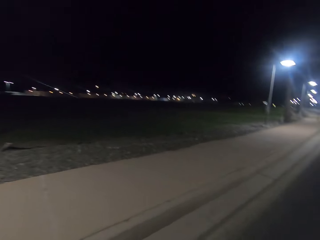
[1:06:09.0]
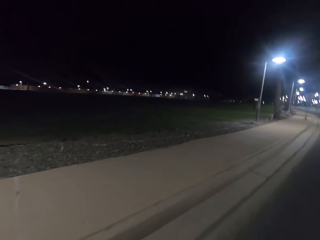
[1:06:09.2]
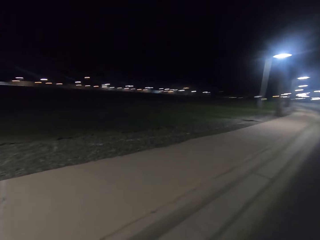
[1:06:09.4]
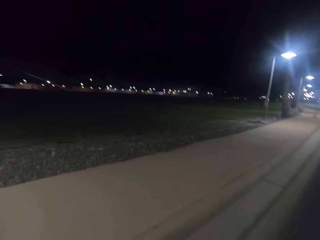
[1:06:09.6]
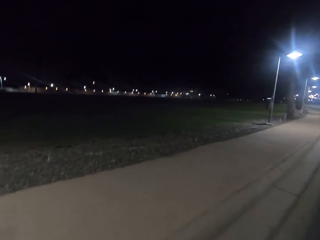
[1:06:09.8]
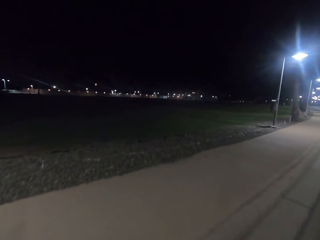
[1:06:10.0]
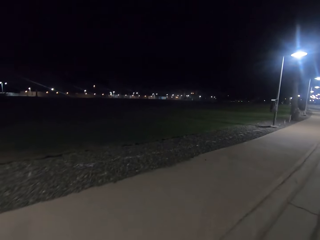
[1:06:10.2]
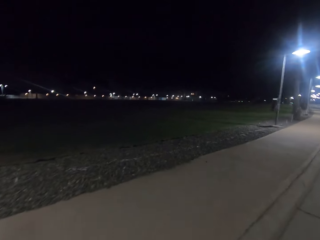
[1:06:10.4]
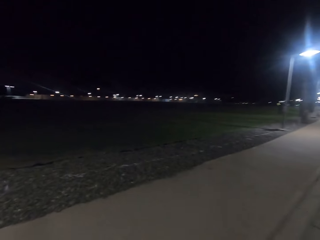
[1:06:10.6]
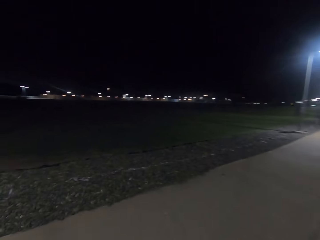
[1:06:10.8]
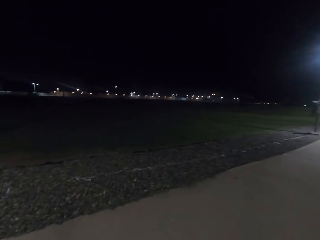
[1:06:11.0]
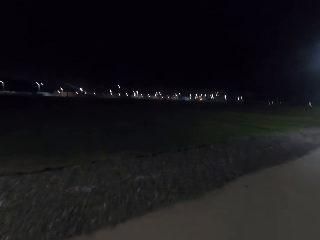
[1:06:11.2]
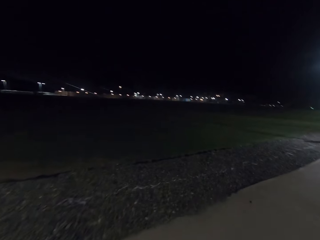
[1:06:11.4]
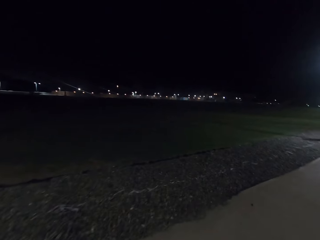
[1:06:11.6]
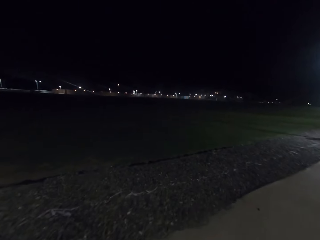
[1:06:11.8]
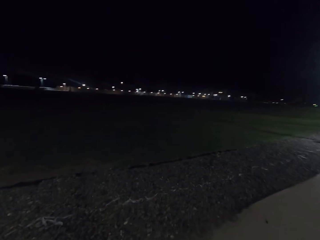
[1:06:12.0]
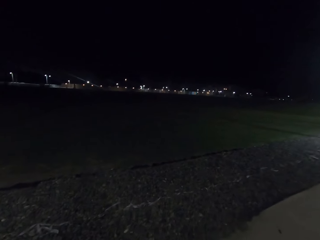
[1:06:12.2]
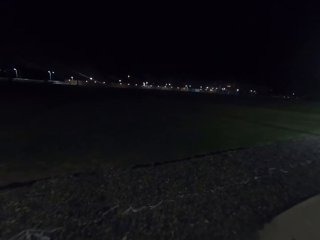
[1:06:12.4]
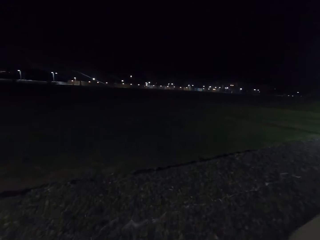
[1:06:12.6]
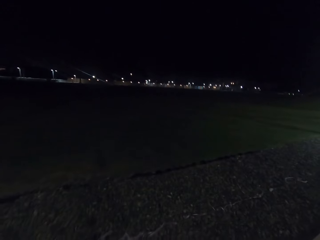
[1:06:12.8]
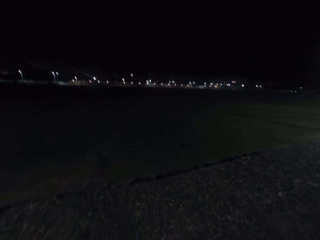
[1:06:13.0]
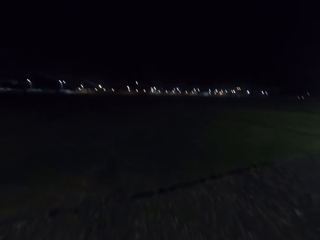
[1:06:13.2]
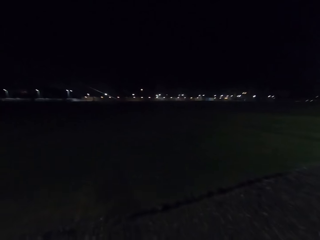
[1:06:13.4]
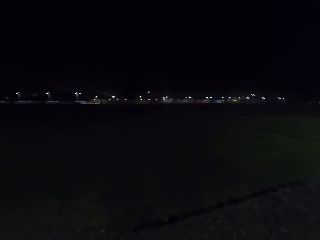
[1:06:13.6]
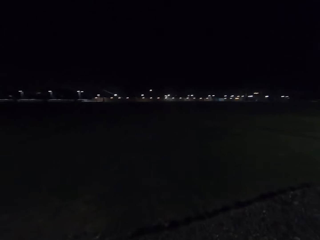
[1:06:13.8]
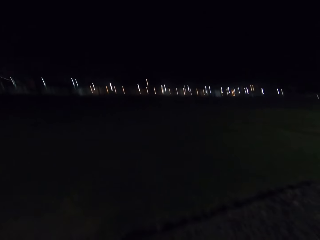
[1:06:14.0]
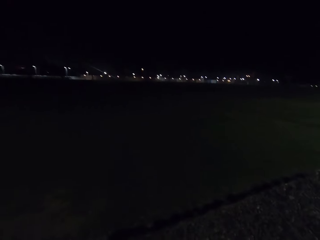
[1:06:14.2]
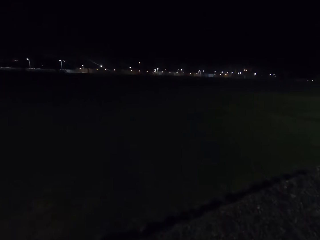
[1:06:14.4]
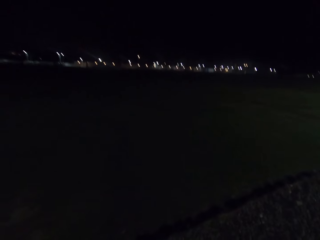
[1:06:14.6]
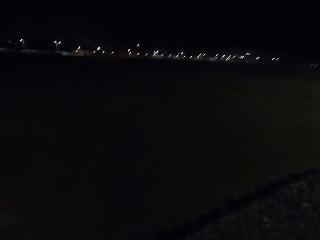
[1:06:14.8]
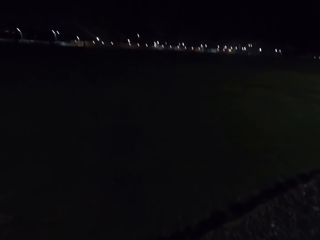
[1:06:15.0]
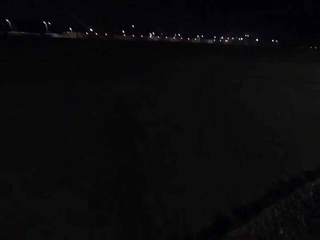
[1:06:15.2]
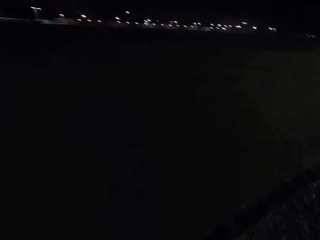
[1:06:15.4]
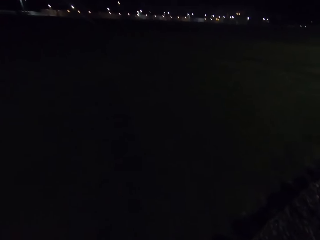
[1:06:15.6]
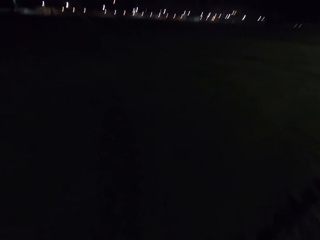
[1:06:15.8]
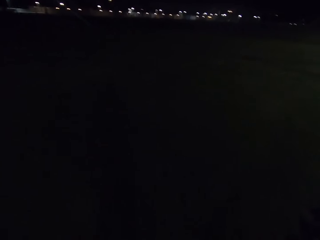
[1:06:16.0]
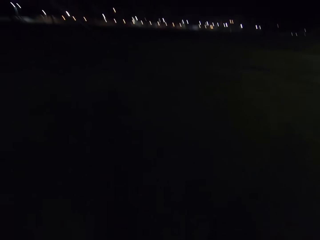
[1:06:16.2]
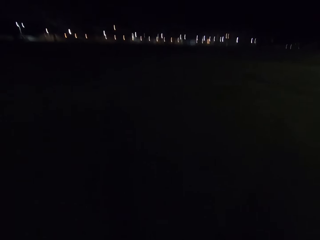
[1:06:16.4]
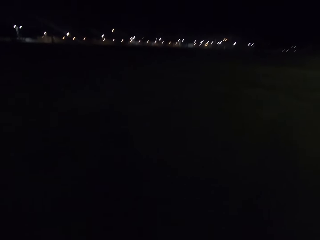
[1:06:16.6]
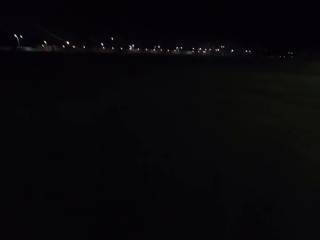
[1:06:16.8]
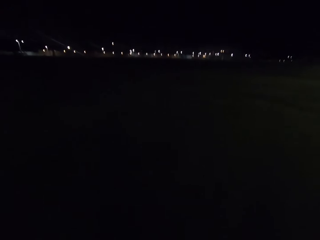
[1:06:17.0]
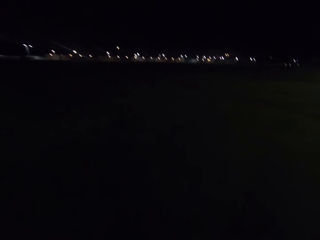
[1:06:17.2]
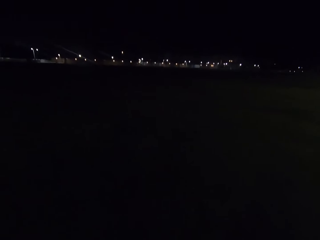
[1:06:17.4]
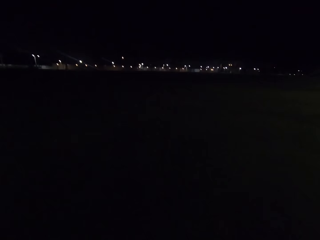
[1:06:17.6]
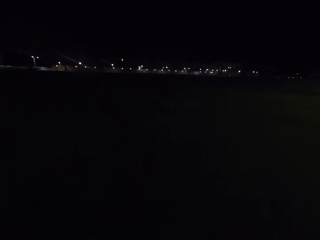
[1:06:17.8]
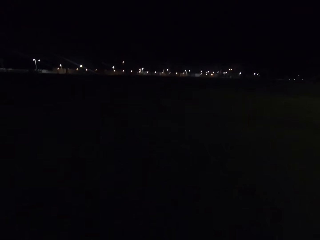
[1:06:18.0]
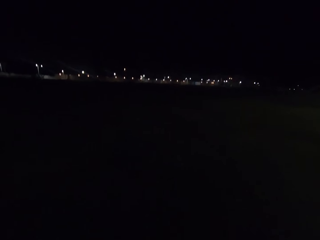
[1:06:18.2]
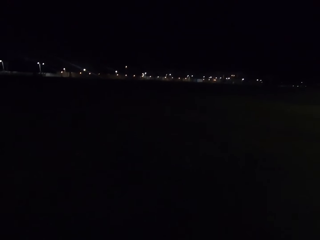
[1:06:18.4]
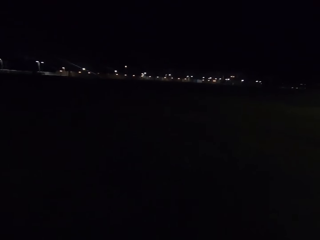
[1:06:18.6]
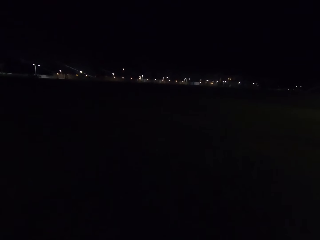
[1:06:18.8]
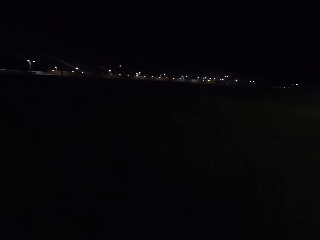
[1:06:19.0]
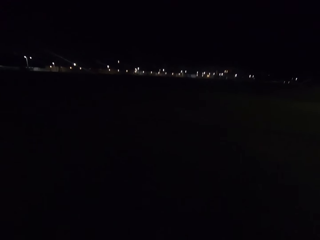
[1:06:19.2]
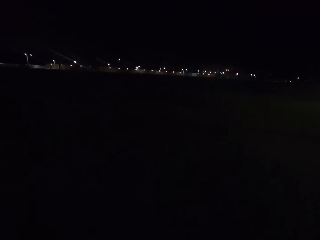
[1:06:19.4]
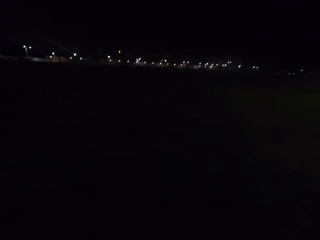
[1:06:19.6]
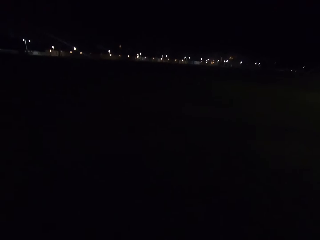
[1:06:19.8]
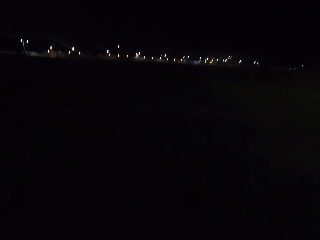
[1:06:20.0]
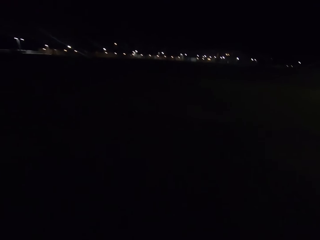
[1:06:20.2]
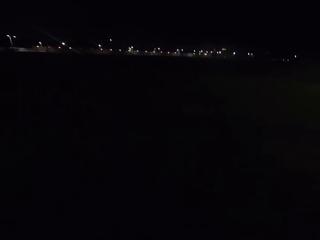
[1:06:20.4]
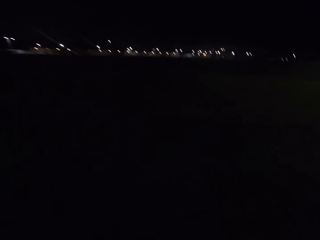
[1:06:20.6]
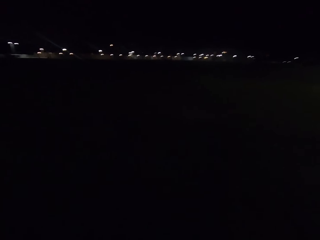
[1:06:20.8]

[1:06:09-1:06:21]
The camera wearer looks around the compound. They walk around the compound.

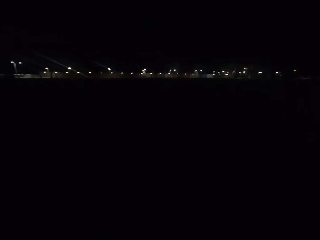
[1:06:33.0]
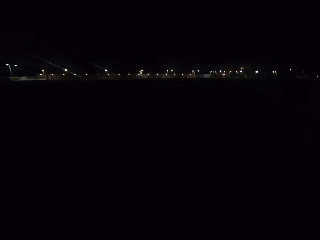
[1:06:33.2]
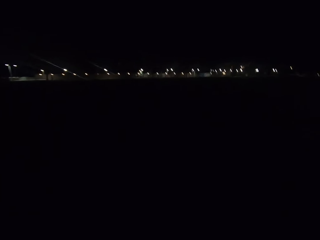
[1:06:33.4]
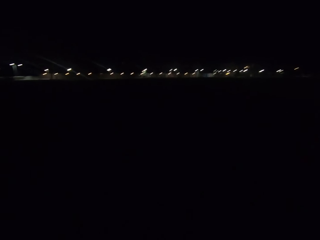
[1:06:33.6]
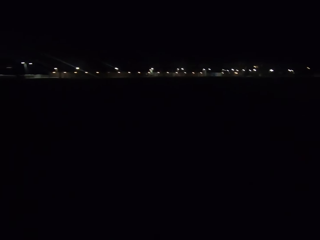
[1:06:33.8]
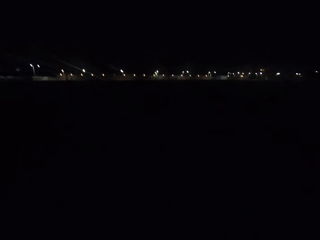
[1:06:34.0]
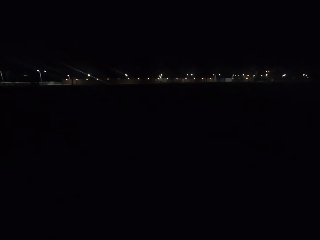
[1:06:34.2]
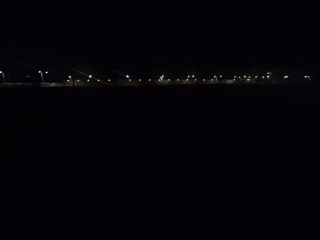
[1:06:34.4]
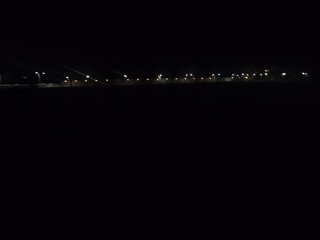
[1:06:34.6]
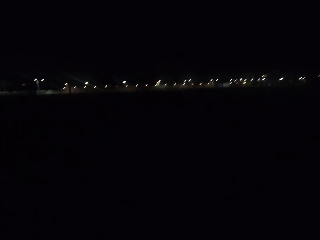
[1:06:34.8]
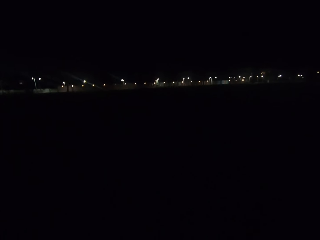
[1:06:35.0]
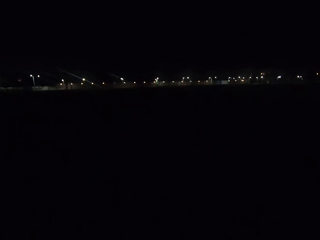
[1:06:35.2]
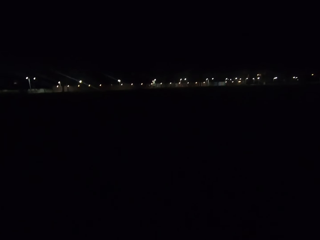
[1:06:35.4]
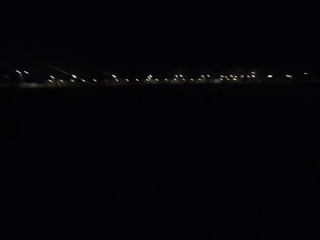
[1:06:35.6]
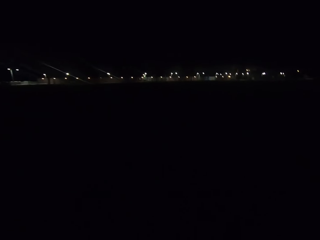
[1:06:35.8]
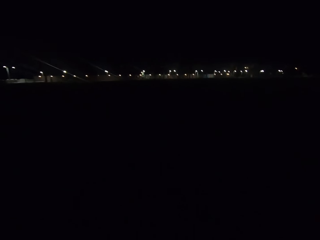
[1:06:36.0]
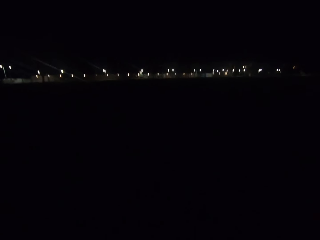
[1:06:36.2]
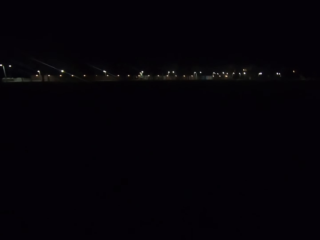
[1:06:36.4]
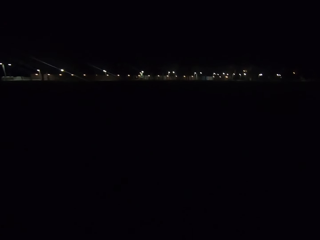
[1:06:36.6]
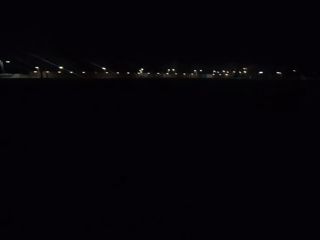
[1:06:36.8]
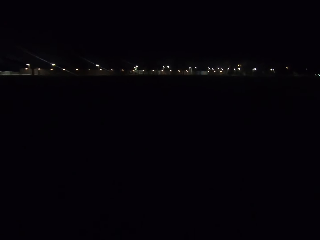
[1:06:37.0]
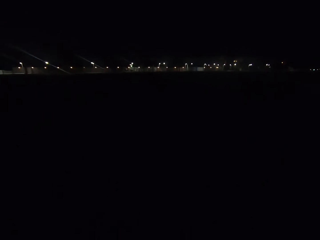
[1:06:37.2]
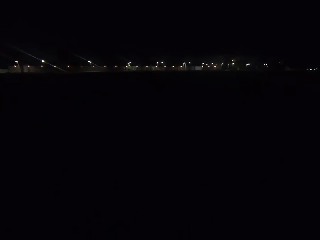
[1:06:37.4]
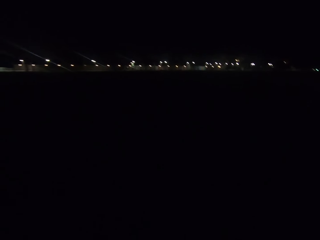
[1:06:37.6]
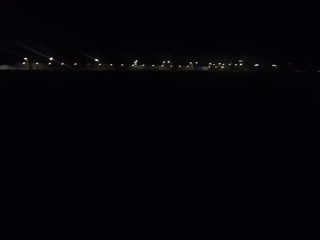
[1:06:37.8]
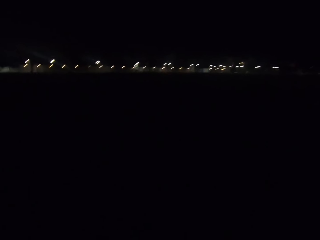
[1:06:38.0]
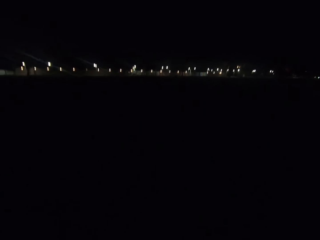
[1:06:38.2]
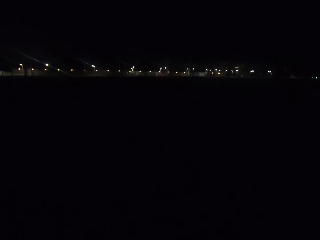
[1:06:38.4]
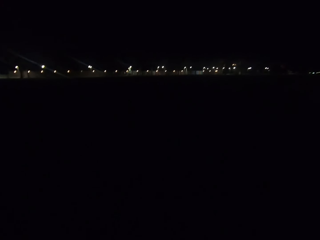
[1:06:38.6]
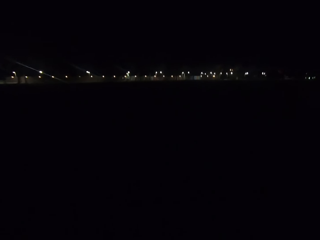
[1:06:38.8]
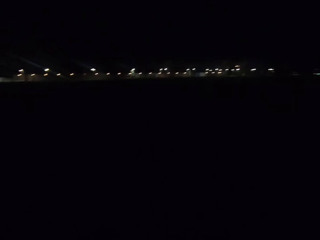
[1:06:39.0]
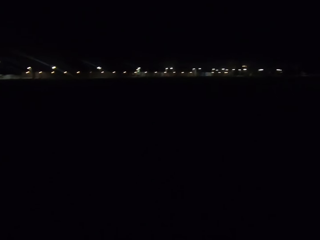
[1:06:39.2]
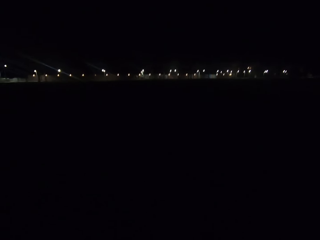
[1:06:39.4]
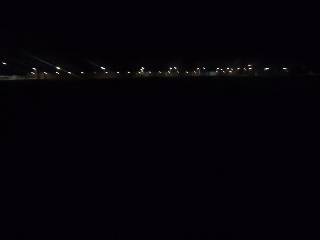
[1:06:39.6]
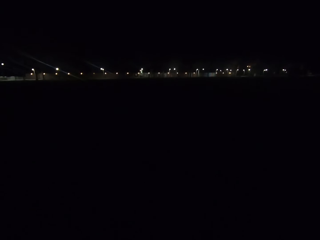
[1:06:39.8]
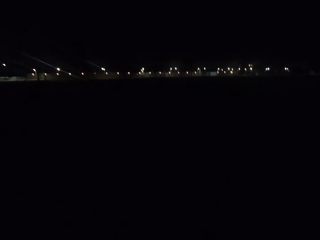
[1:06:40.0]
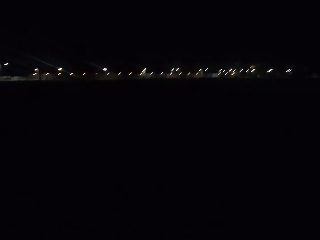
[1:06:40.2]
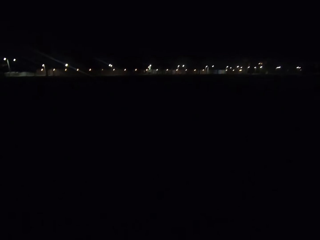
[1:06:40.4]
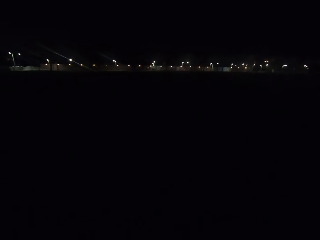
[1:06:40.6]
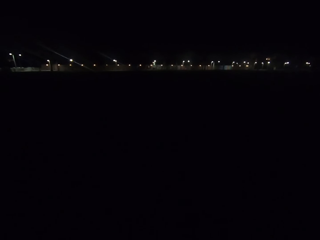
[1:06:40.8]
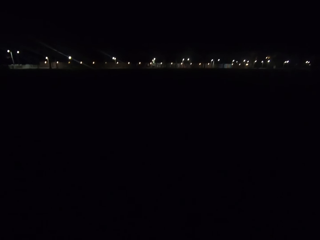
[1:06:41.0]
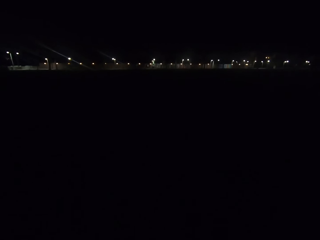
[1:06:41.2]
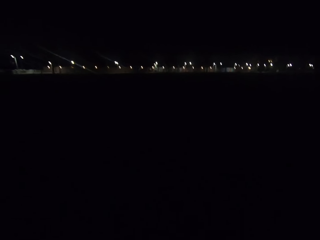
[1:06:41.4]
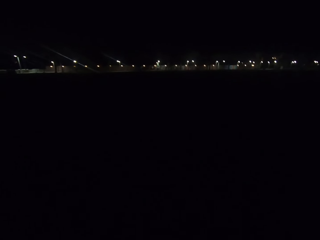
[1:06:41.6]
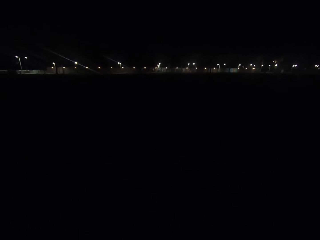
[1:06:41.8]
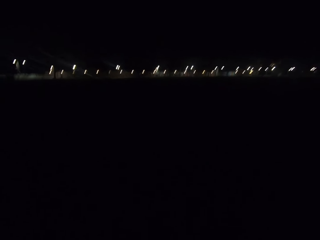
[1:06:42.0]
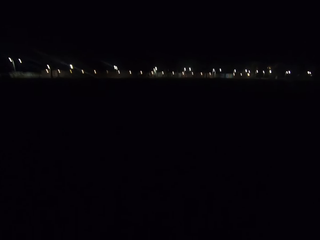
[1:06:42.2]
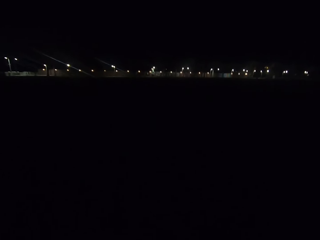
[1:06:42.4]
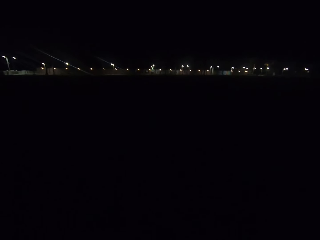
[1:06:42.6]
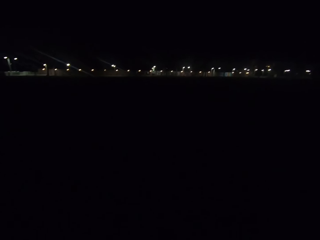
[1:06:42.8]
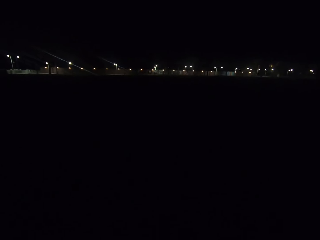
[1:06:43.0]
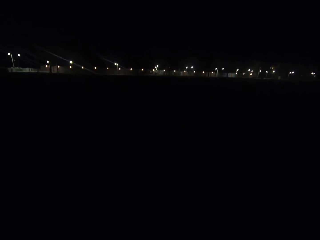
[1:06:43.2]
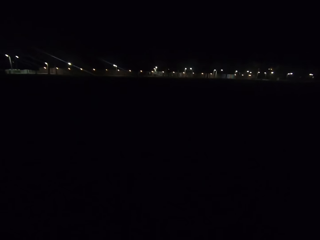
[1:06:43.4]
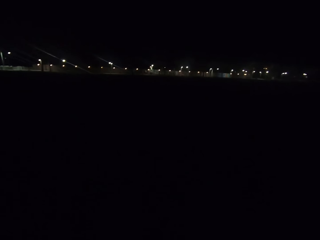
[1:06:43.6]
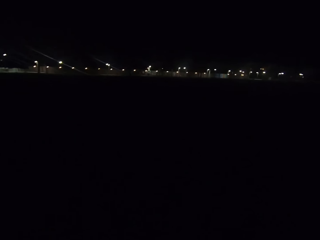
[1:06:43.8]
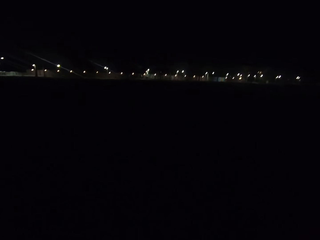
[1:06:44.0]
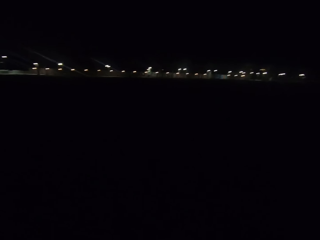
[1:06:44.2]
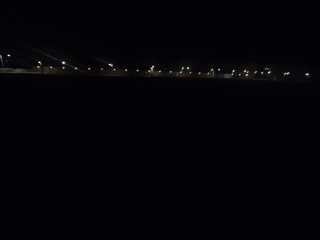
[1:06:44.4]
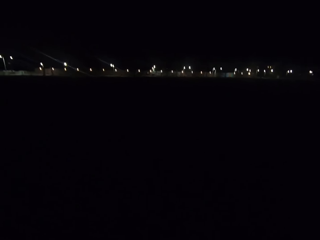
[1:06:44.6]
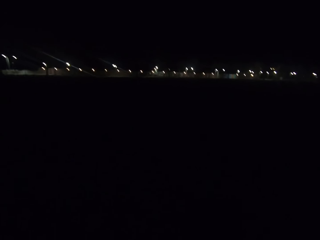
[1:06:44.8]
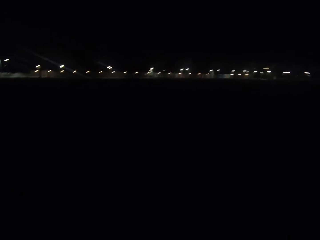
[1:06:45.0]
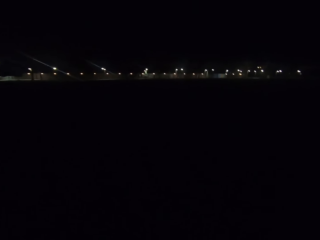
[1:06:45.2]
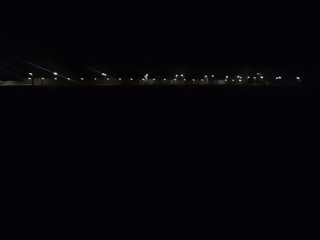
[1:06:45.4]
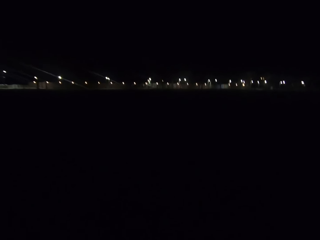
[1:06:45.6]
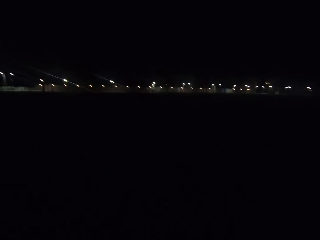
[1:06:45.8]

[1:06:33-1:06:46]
The camera wearer walks on an open field.
